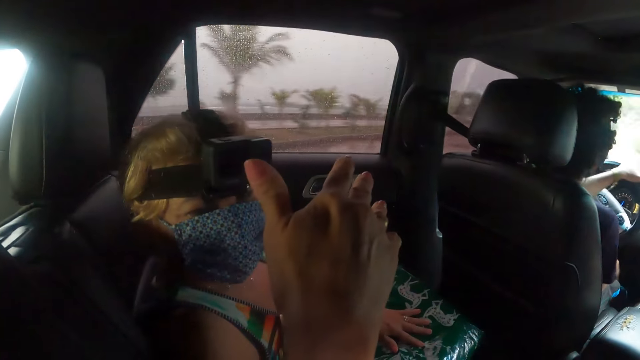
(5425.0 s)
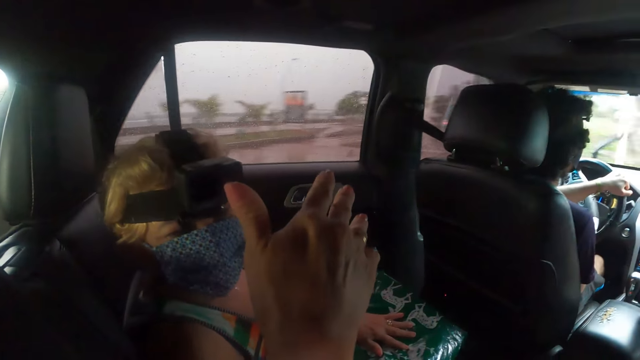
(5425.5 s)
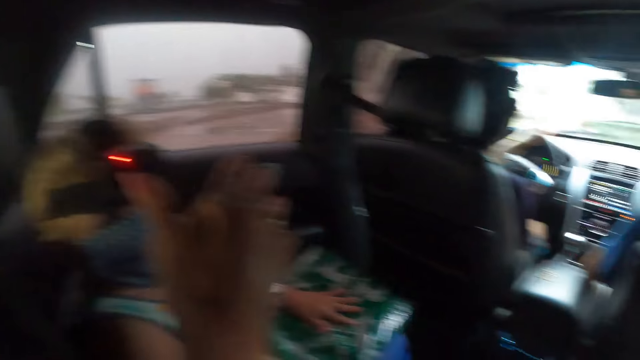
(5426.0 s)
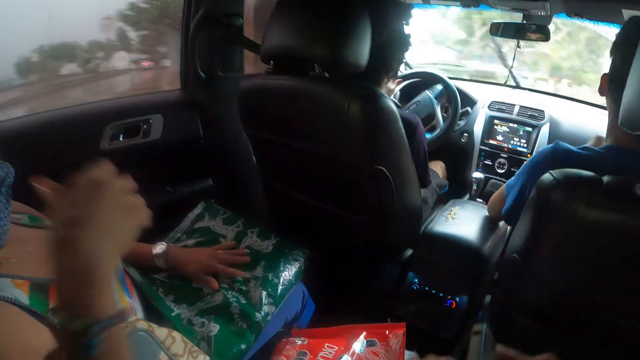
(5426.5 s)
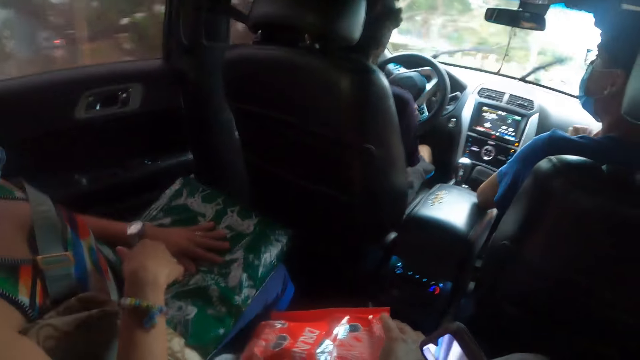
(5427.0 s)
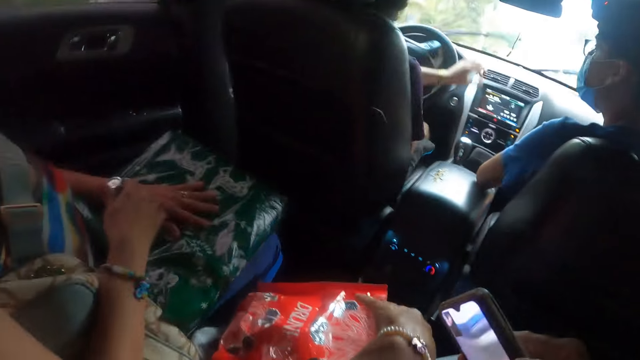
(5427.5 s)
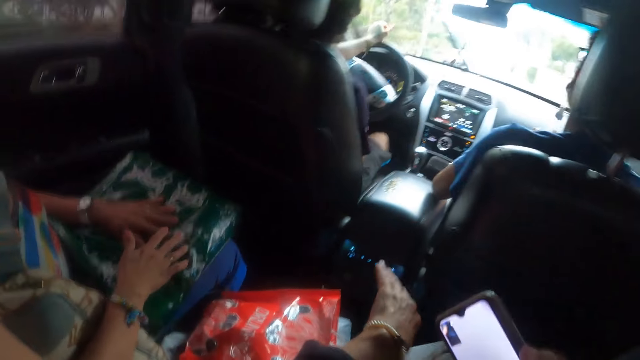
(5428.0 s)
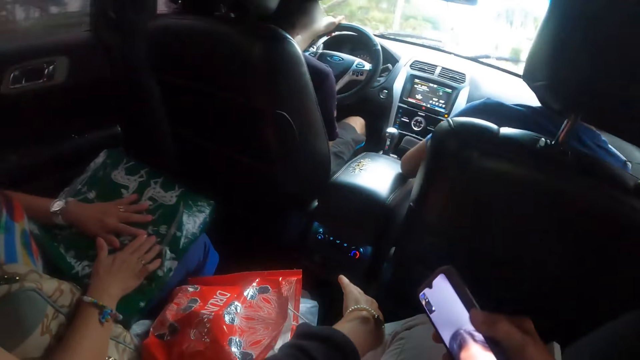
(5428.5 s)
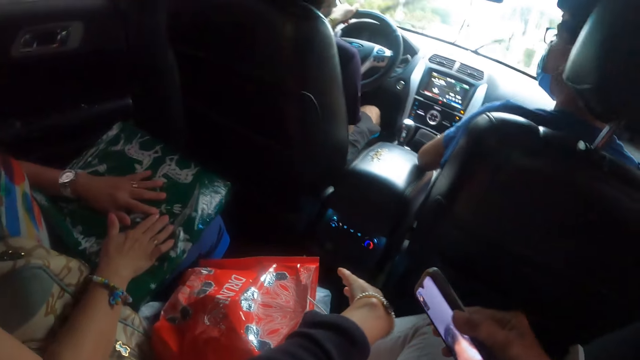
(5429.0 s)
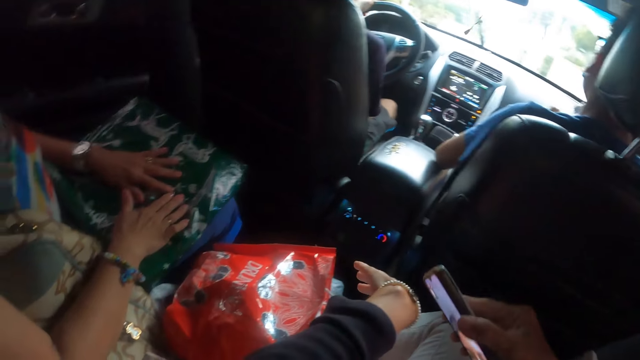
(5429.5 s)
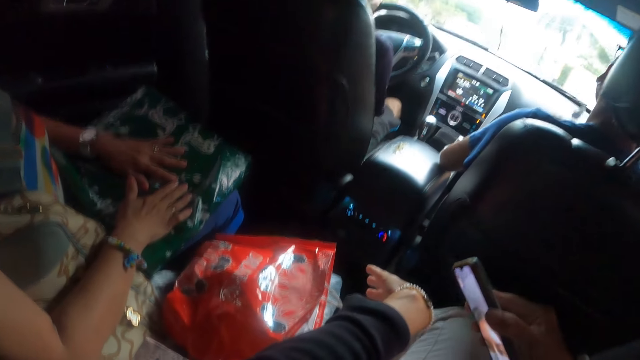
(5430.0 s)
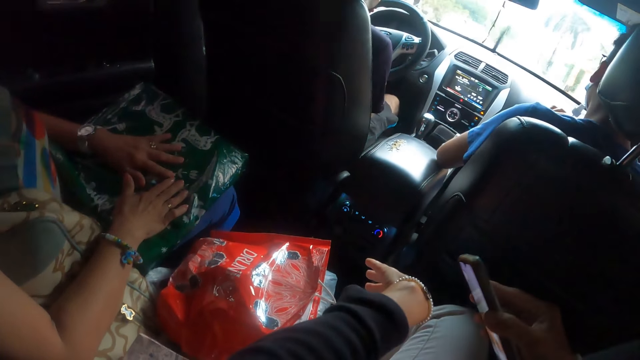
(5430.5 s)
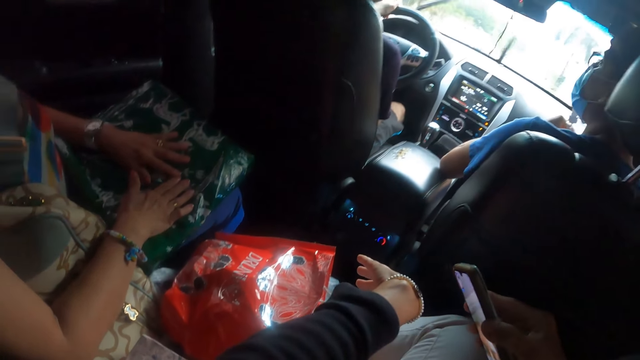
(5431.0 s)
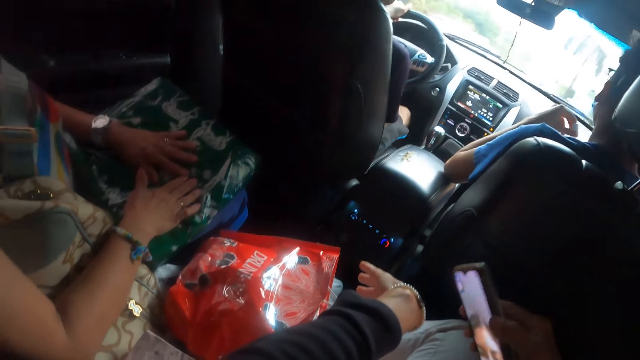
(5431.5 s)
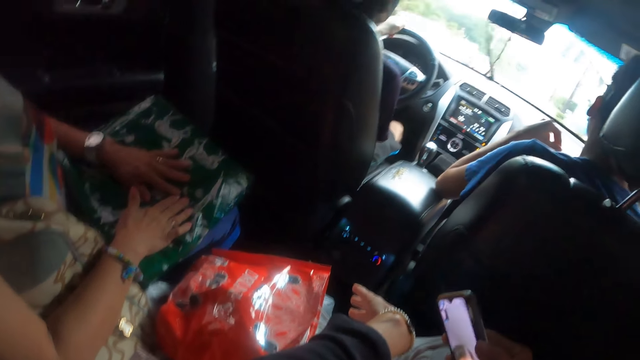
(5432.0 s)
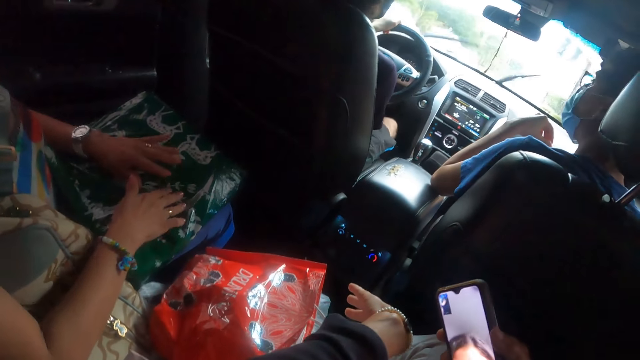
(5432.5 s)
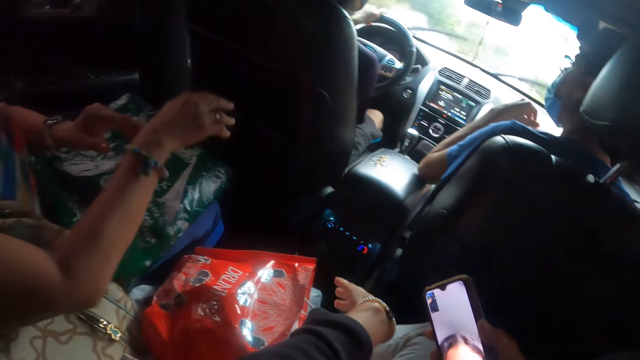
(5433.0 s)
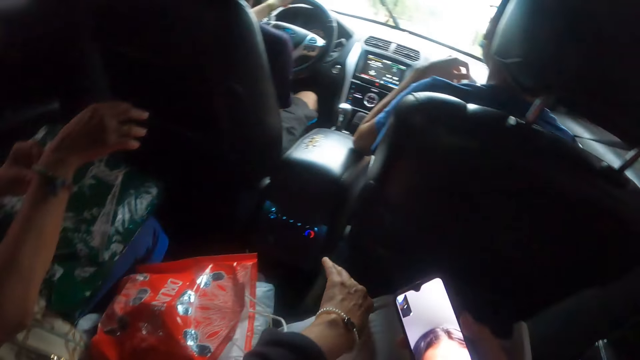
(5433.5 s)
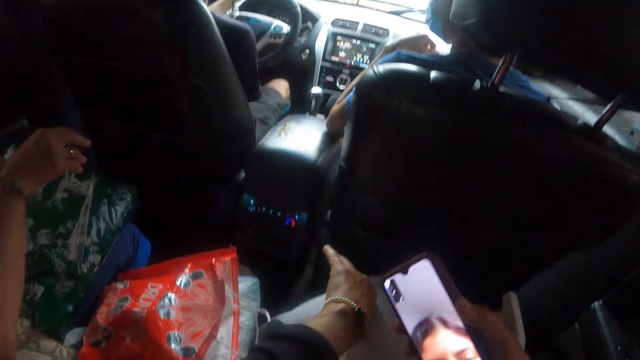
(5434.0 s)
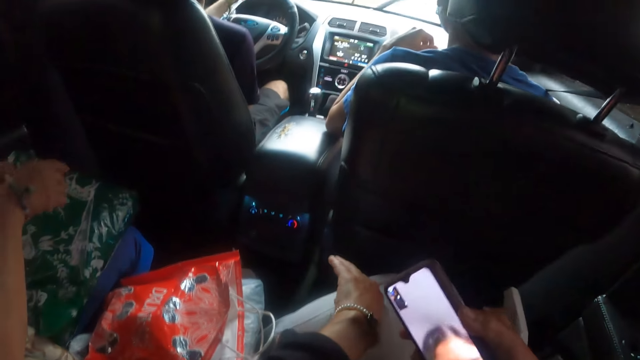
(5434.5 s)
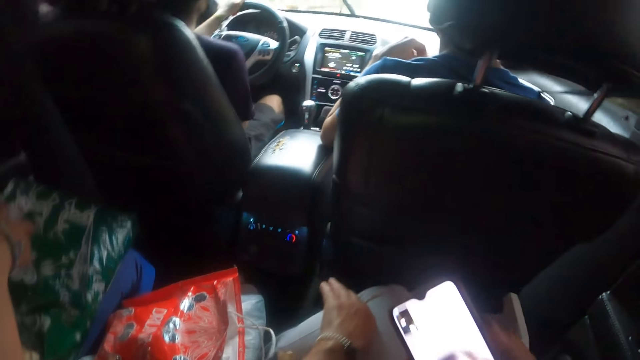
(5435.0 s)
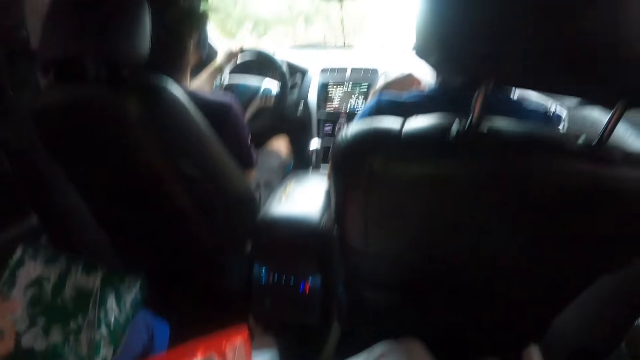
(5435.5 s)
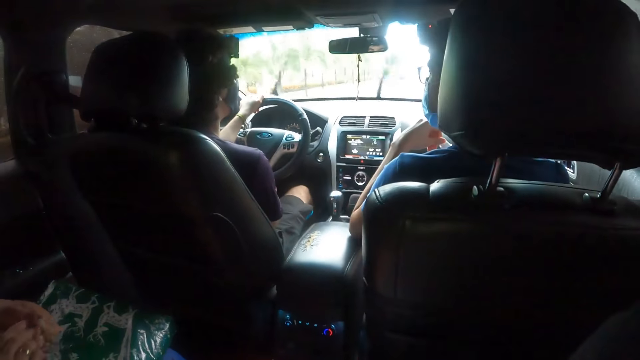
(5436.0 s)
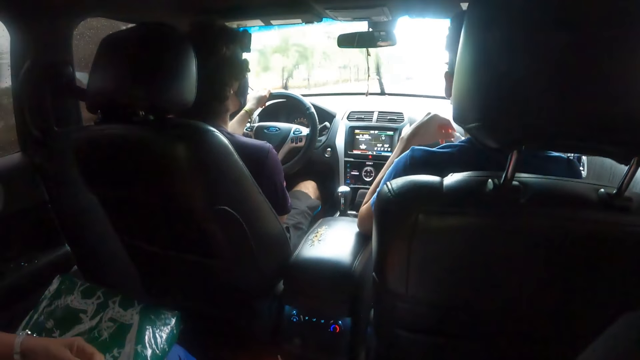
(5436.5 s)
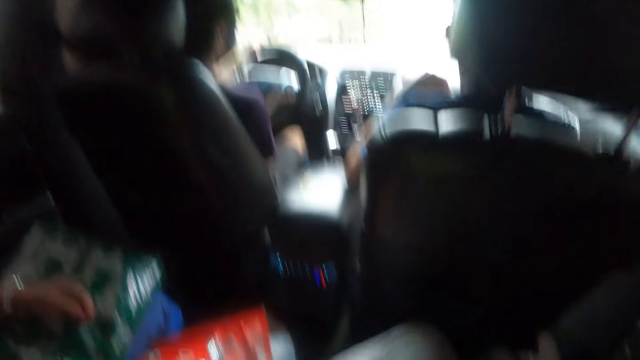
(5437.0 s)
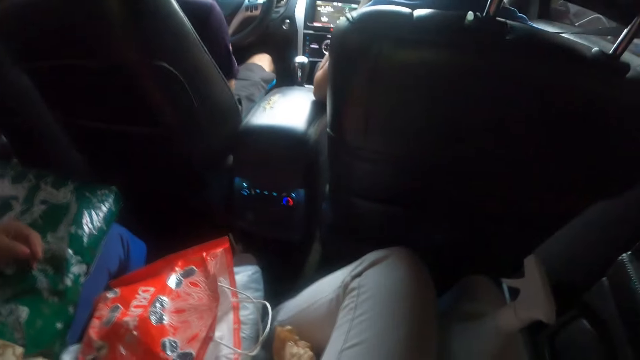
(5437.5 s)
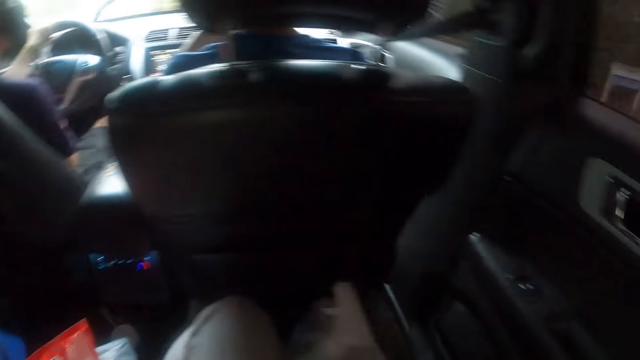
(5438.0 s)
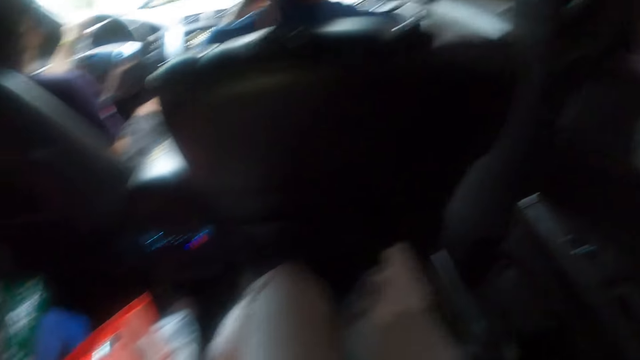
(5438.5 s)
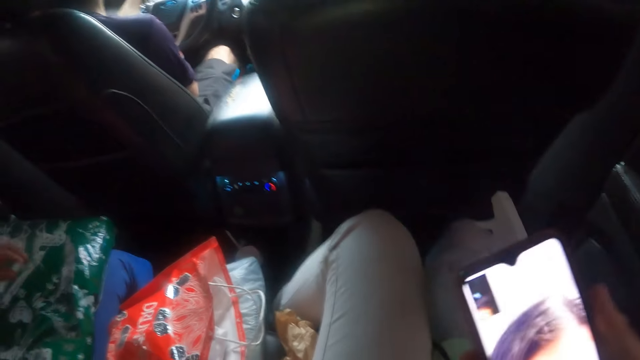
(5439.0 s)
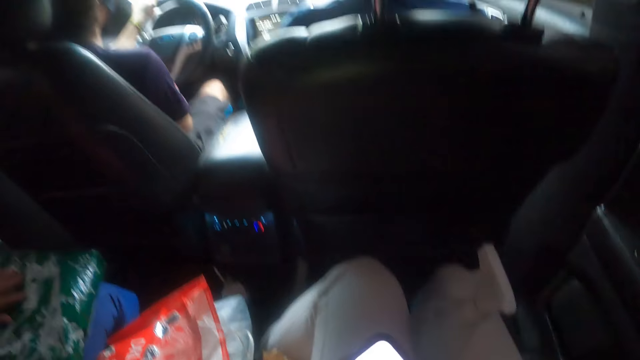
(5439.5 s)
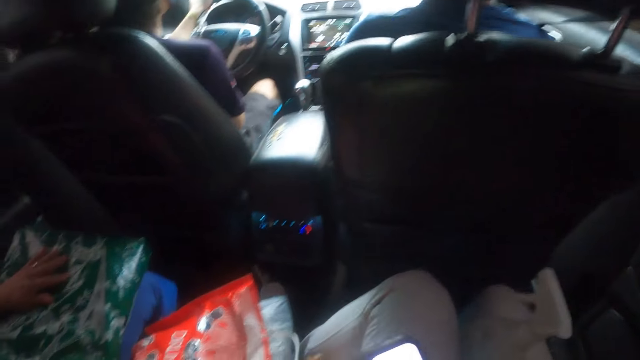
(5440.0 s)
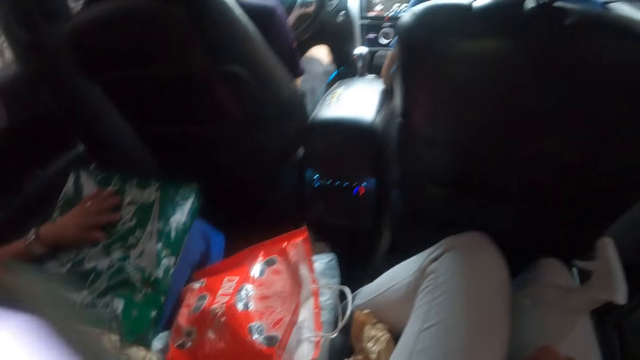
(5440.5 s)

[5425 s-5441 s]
A woman drops her hand. The camera wearer uses the phone. Another woman removes her bracelet. The camera wearer interacts with the second woman and another woman.

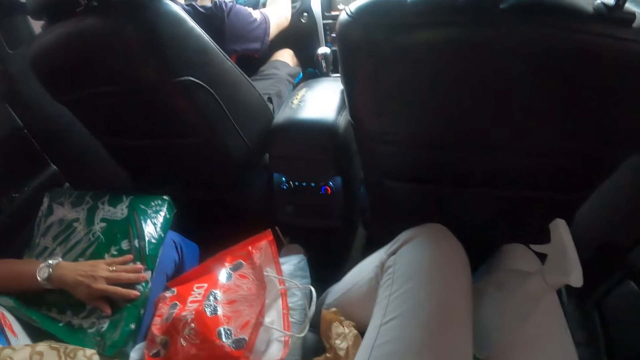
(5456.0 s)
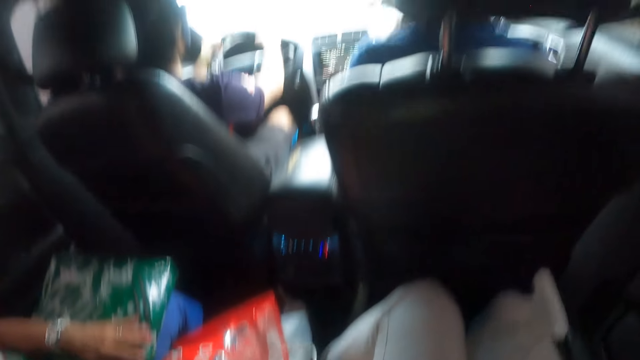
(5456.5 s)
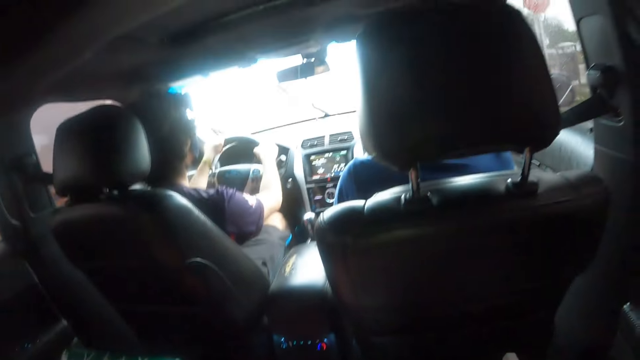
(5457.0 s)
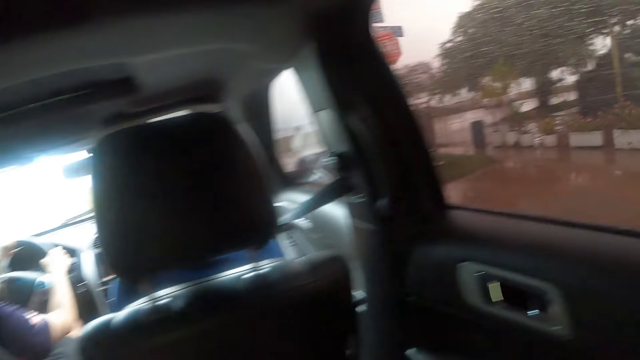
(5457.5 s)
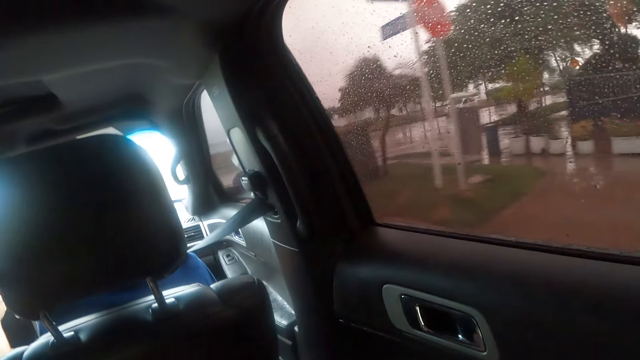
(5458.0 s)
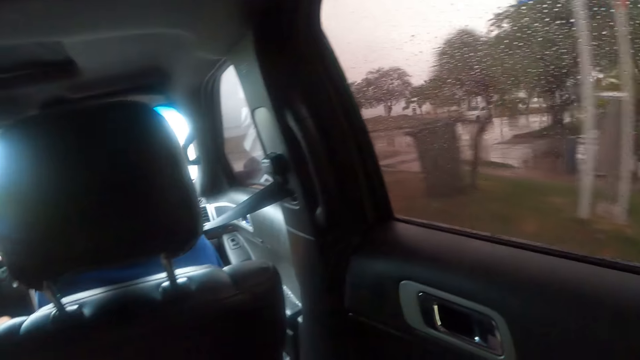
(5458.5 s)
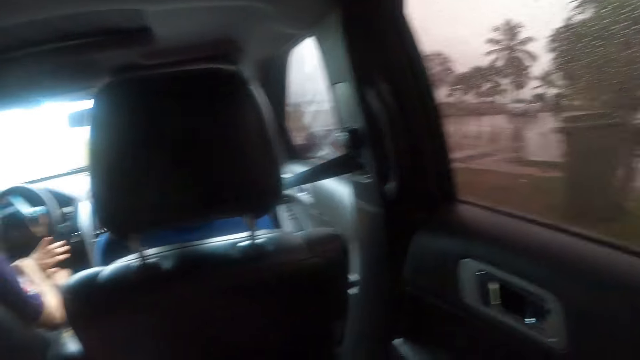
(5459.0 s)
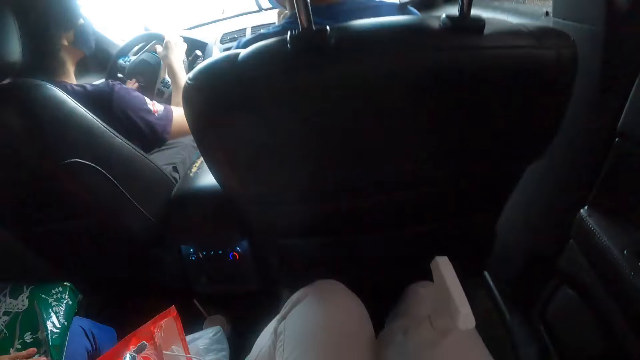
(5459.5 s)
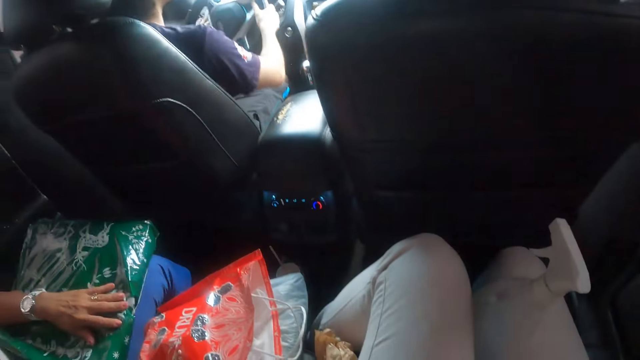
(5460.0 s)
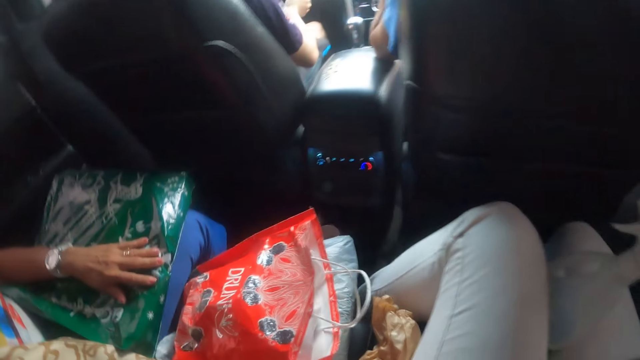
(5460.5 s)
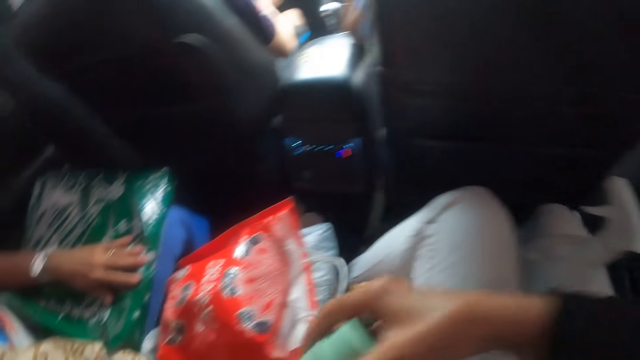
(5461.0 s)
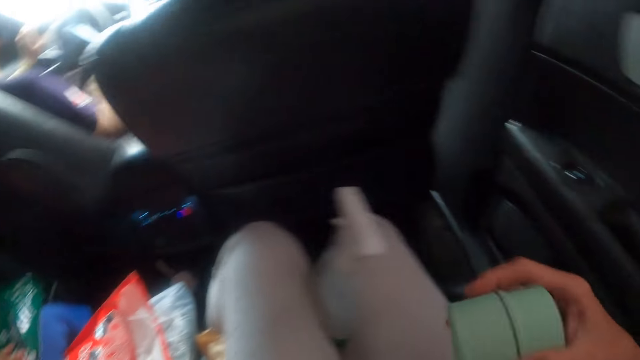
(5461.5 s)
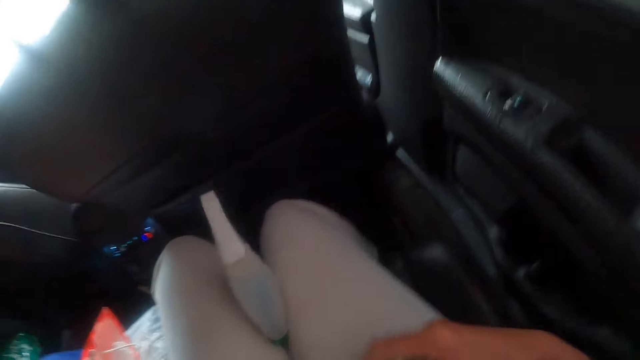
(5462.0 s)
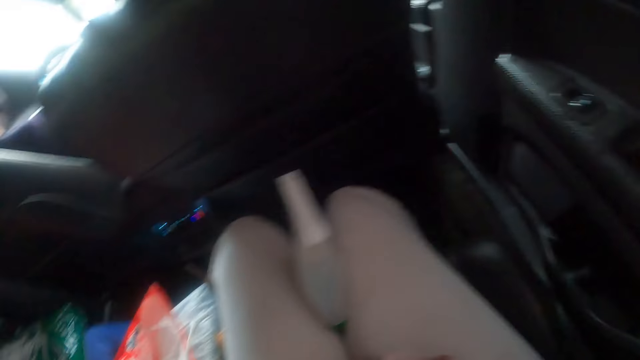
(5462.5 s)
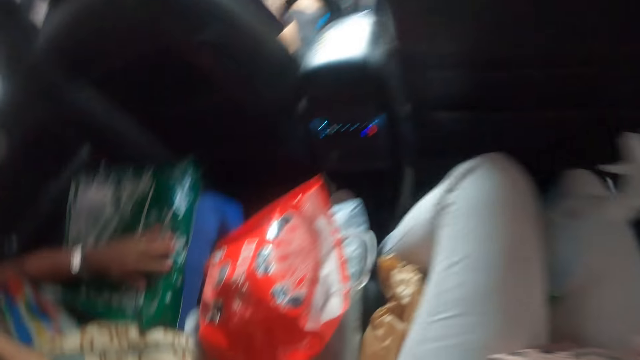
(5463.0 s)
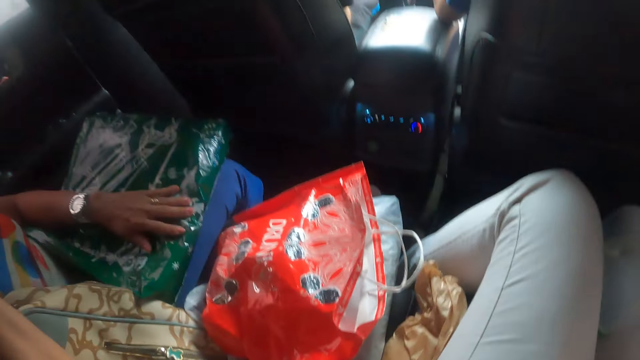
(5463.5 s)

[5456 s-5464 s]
The camera wearer looks around. She picks up the container. She holds the small container. She places the container on her hip. She interacts with a woman and another woman.
